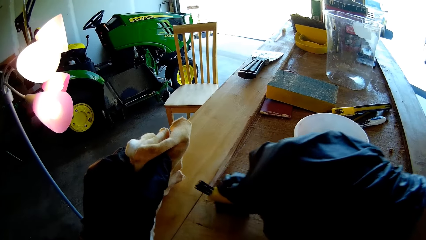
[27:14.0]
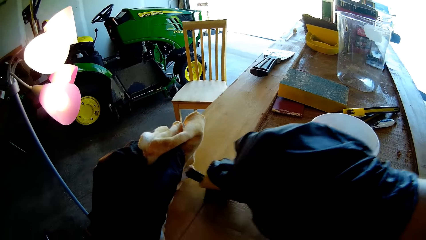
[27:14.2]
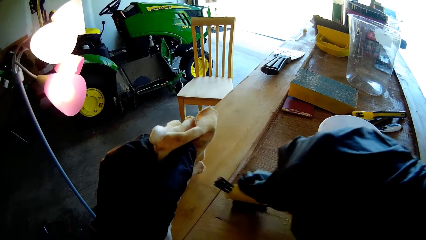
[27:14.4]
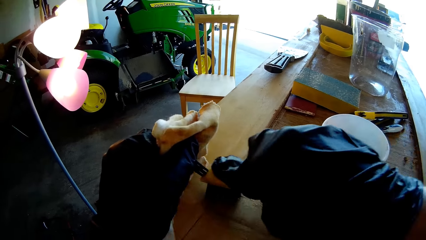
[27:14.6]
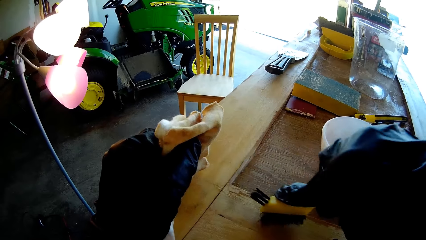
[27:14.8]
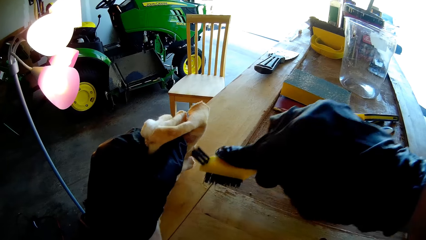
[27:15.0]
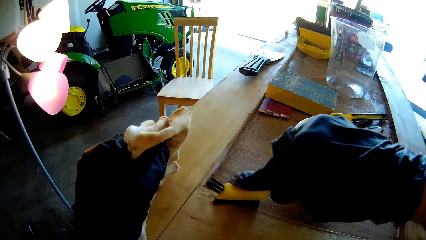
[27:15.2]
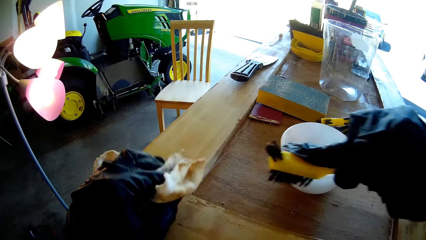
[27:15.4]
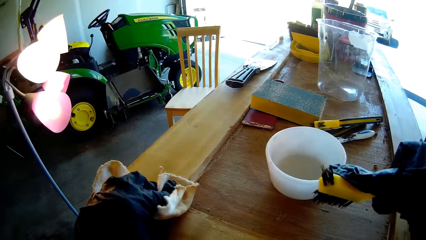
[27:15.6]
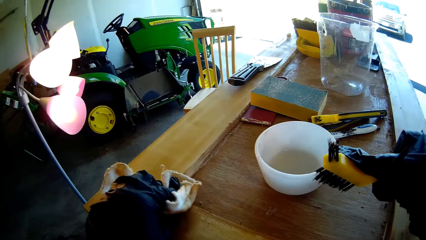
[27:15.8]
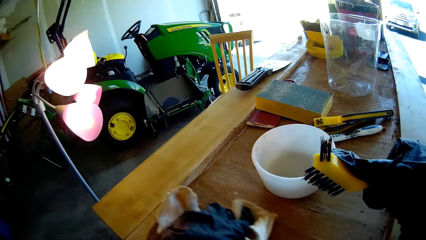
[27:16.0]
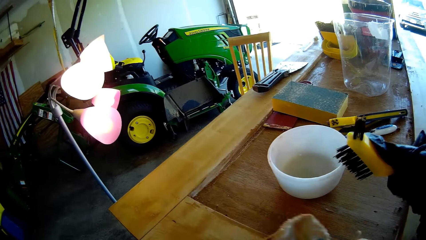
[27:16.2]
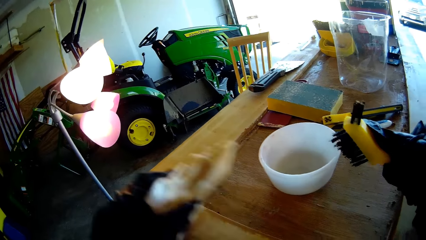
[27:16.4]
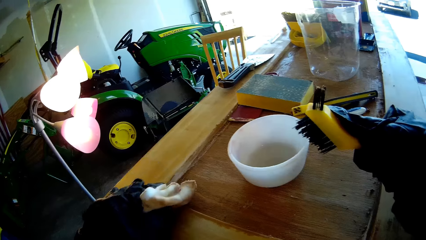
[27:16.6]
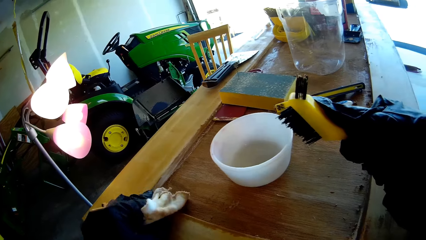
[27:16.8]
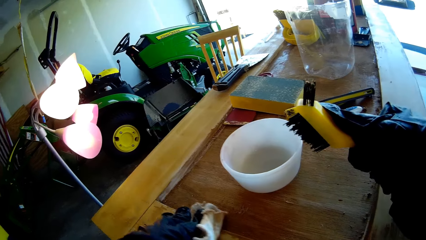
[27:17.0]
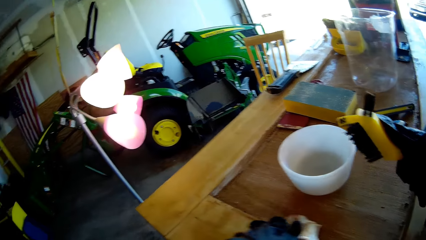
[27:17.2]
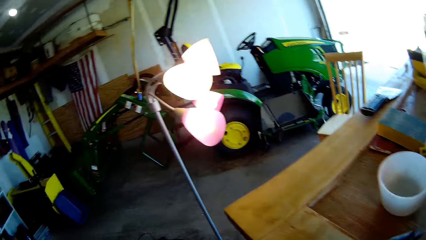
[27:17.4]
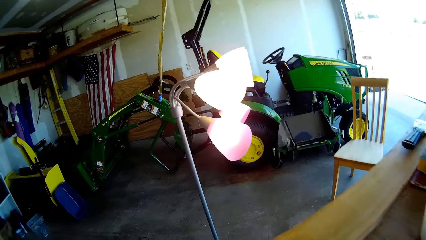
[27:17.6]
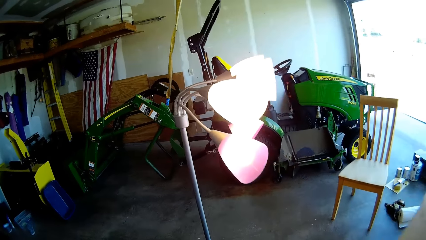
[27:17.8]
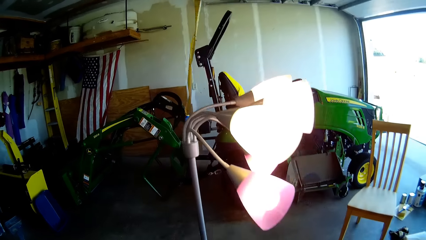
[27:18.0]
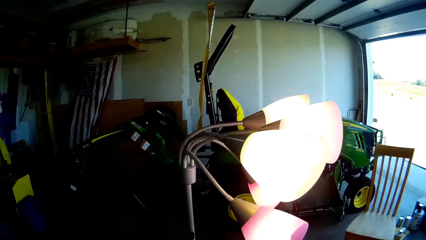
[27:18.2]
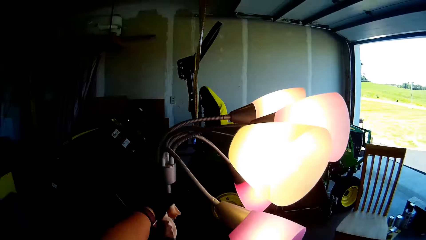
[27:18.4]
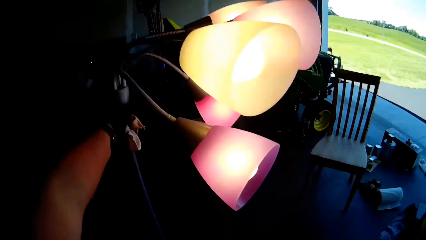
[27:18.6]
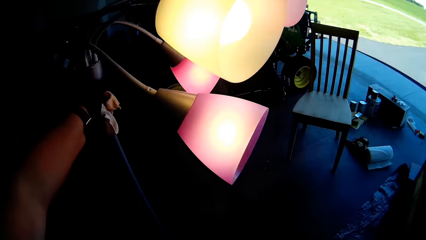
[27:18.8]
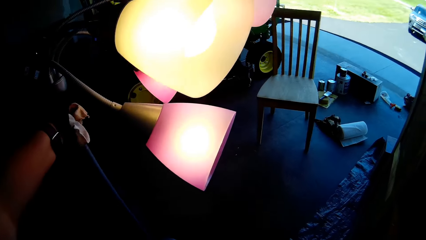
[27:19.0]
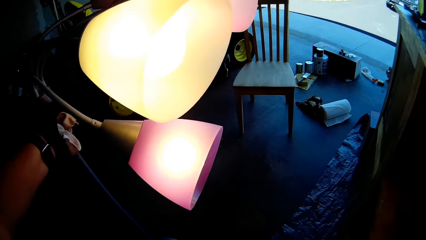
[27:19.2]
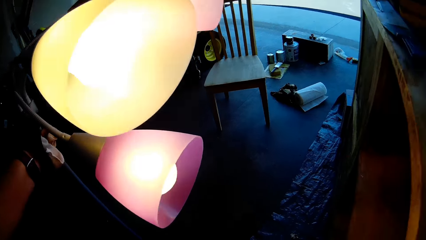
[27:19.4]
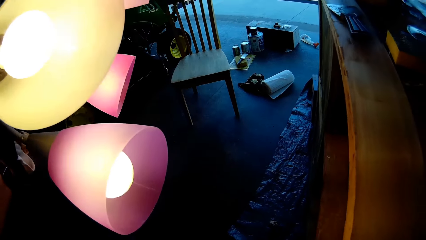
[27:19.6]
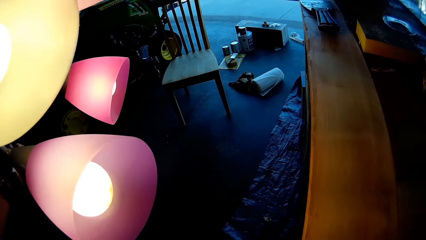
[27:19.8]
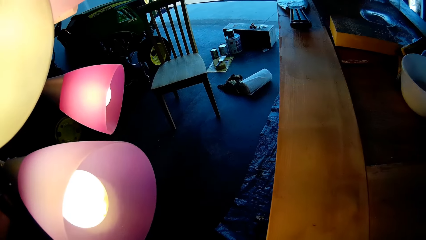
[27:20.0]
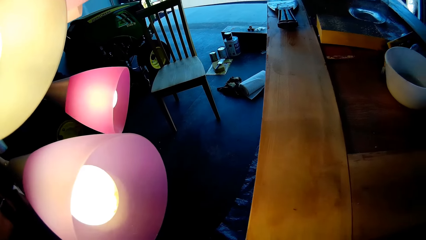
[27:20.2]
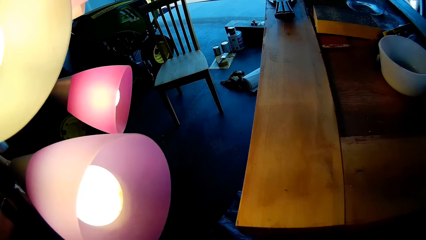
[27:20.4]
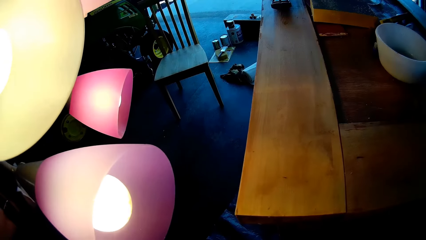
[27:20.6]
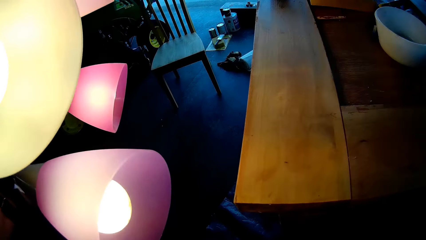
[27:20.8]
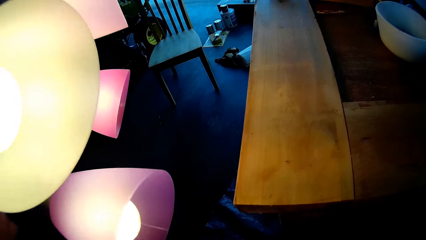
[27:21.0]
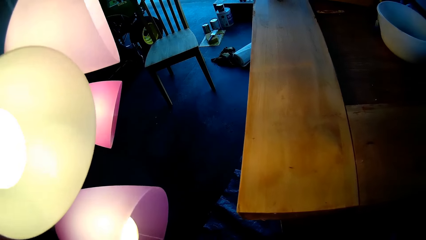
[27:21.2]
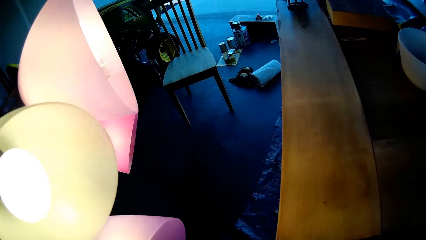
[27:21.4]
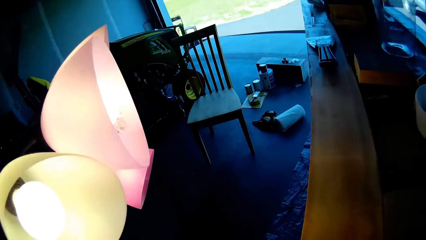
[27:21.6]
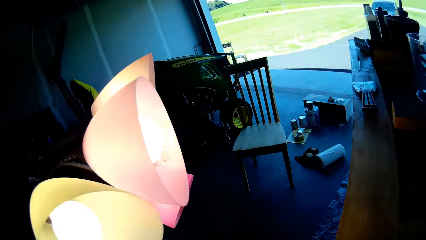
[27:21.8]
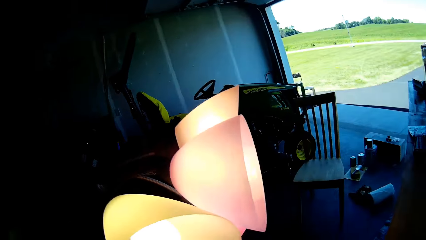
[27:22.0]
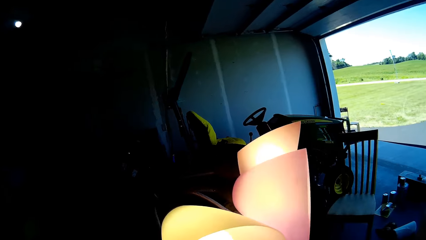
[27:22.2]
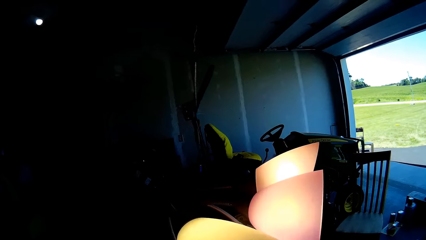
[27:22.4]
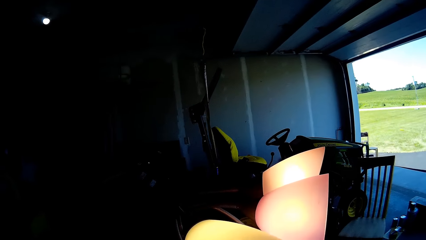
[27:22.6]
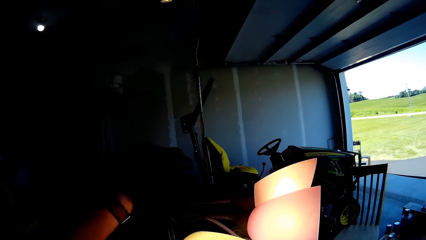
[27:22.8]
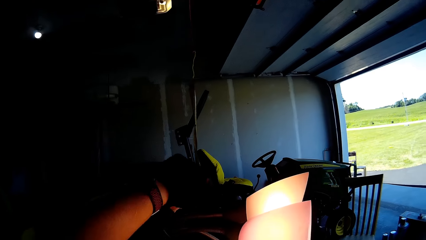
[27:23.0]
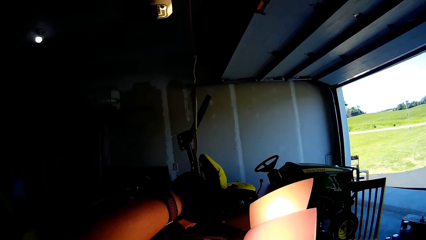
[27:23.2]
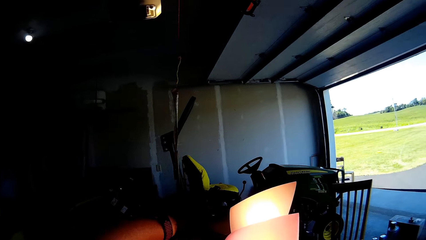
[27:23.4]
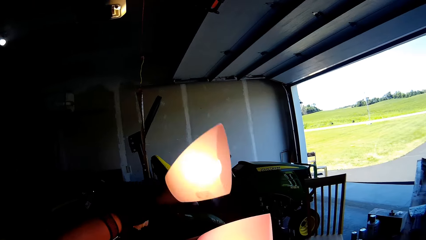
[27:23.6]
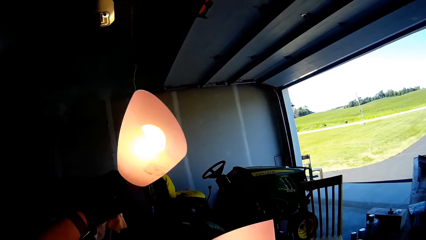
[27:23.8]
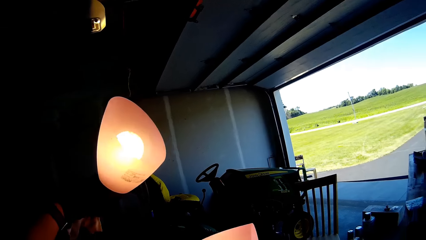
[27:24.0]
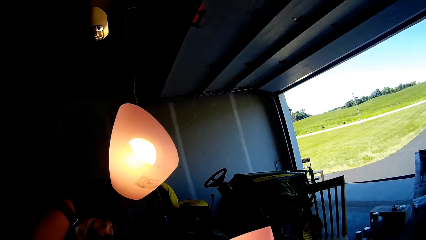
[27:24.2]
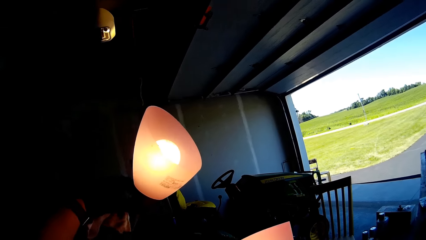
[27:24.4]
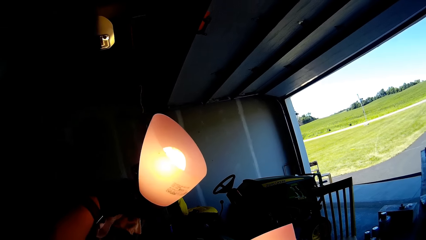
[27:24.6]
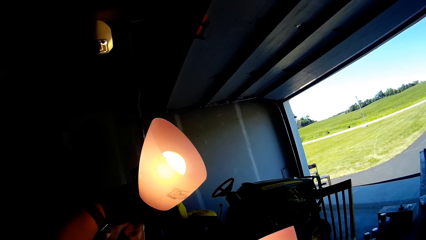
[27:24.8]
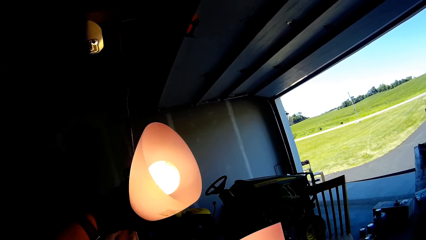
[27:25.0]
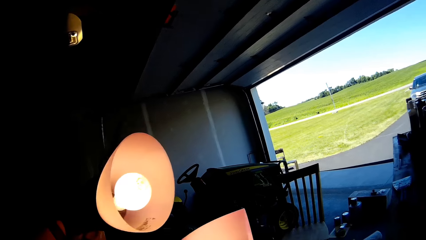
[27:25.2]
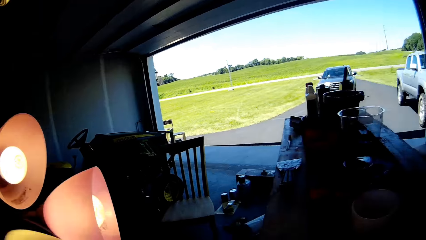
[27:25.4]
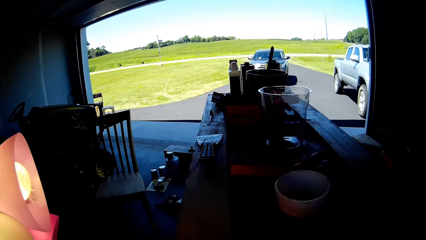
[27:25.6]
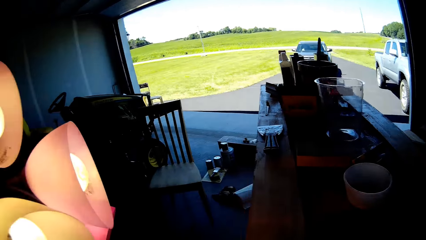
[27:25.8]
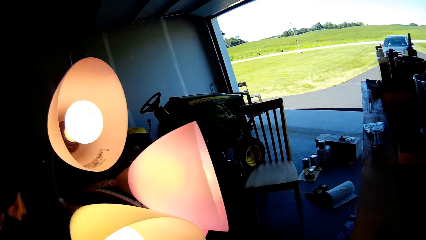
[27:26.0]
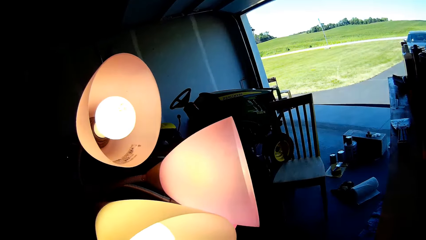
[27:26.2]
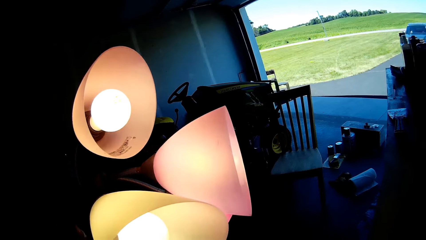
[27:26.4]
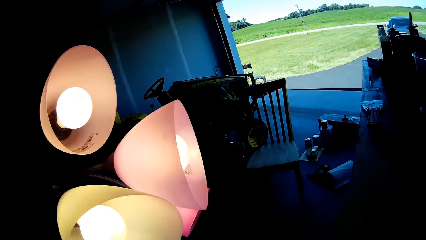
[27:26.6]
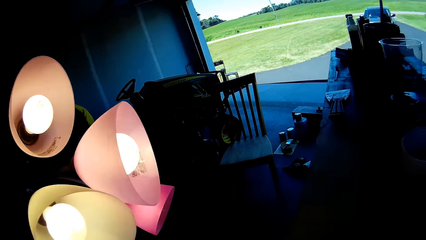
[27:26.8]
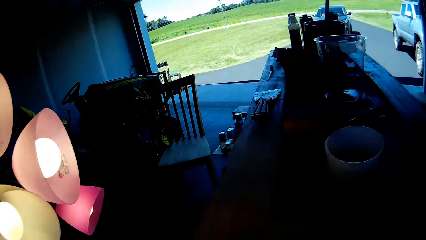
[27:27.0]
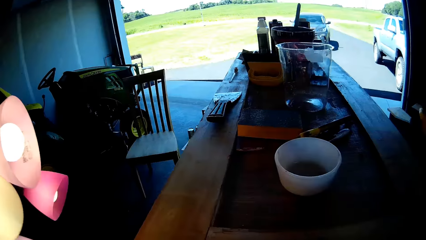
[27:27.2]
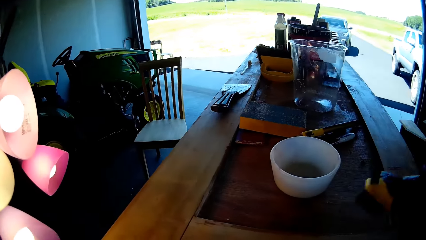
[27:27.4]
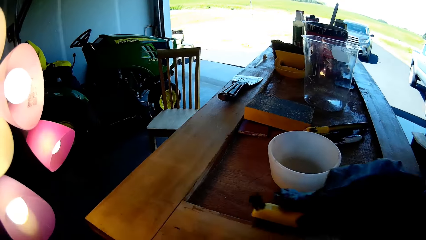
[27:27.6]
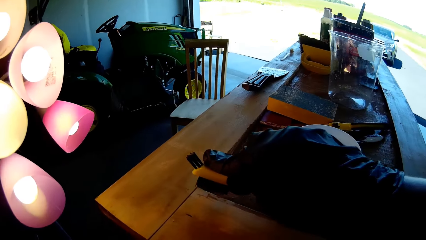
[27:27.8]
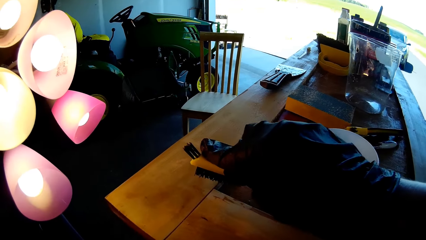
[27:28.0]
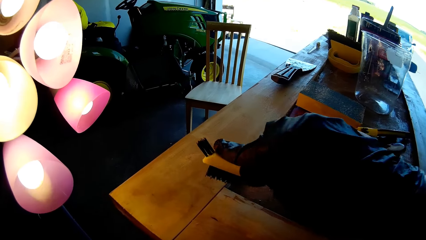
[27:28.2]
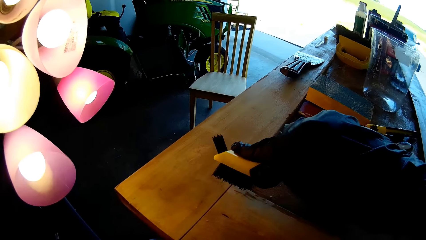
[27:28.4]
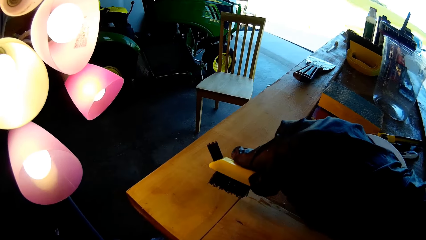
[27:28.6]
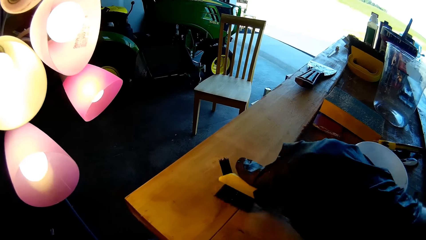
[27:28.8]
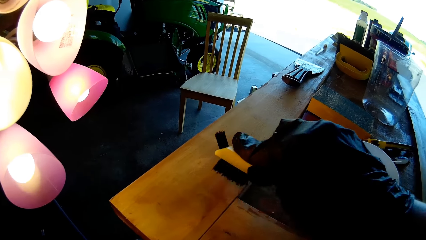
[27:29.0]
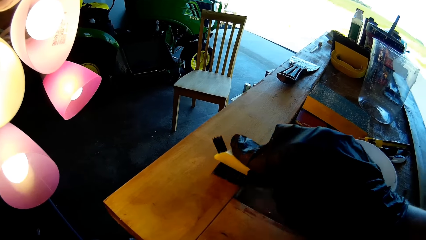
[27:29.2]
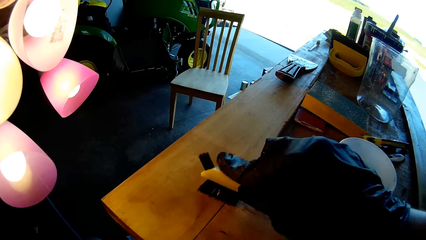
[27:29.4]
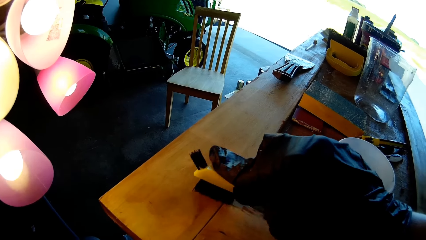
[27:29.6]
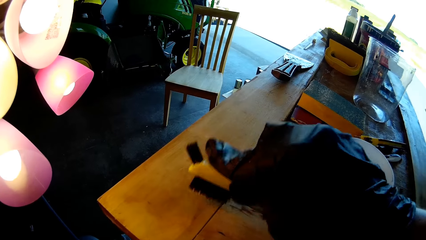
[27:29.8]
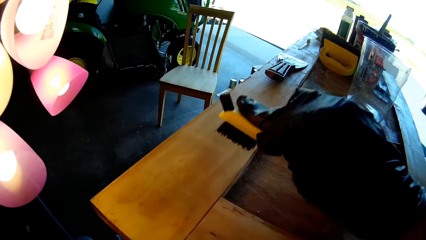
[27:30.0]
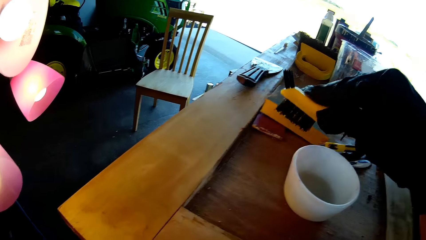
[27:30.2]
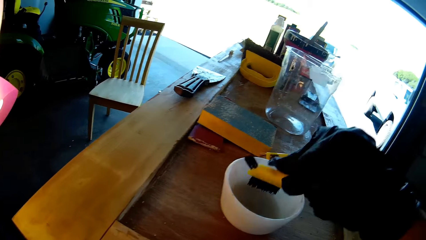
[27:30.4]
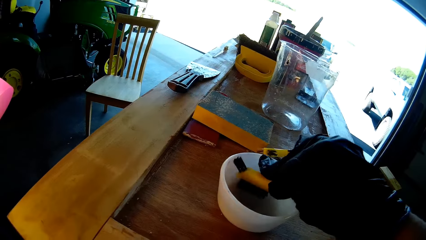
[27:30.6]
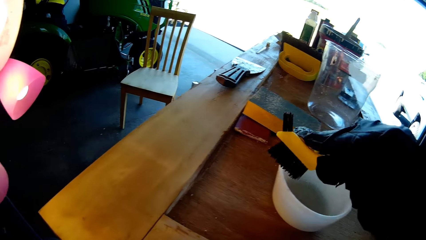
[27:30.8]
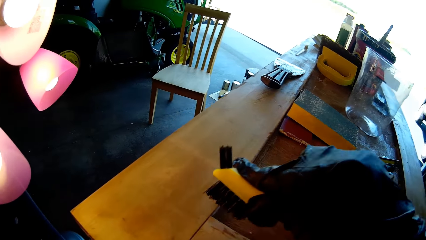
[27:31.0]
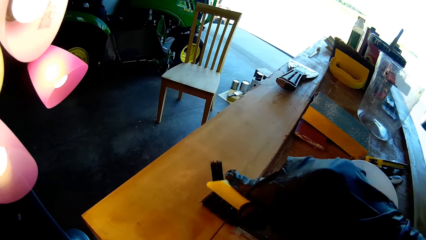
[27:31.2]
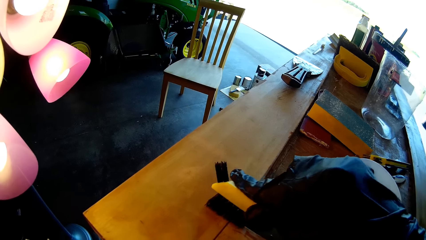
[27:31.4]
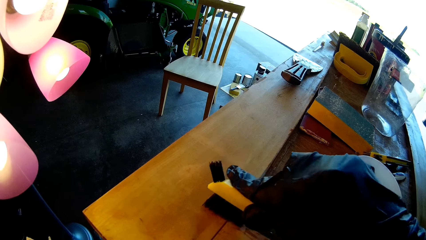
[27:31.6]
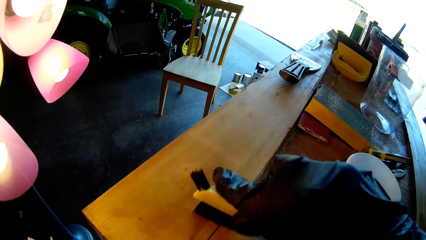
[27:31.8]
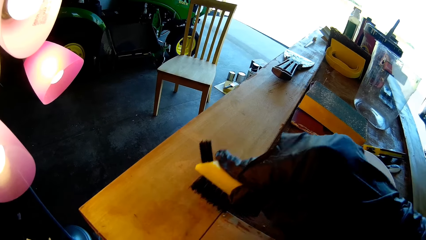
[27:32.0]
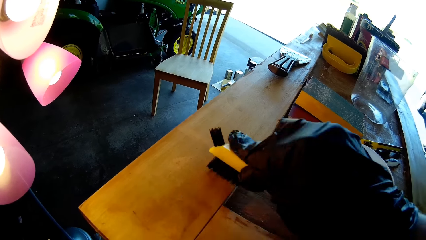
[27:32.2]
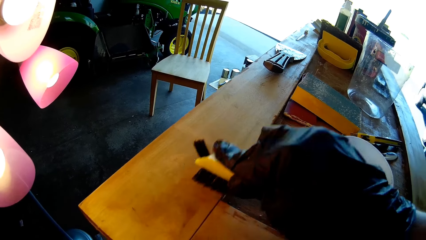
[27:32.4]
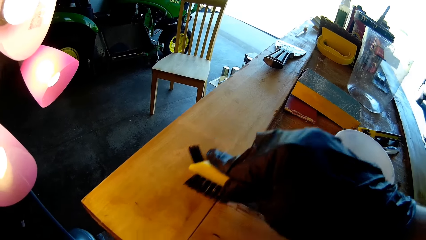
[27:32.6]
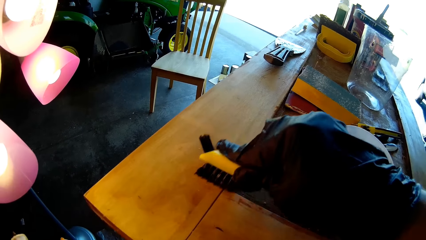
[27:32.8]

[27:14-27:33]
The camera wearer wipes the wooden cabinet using a handkerchief. They move the lamp stand. They turn the lighting bulbs towards the cabinet. They move the lamp. They brush the wood. They dip a brush in a bowl. They brush the wood.
